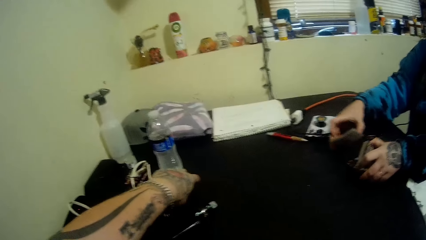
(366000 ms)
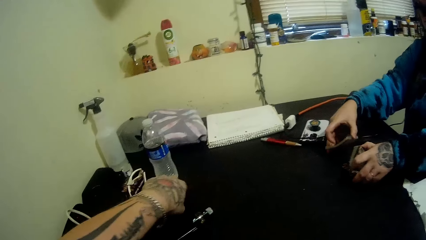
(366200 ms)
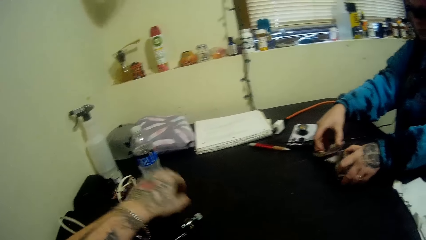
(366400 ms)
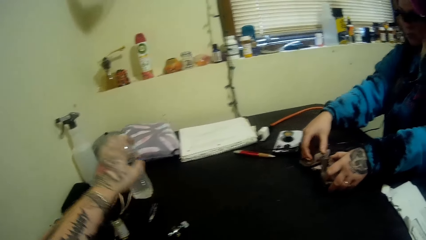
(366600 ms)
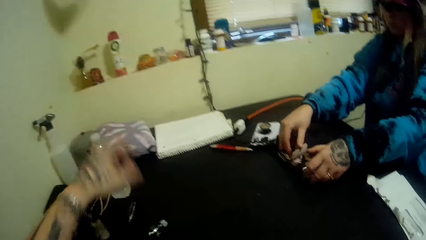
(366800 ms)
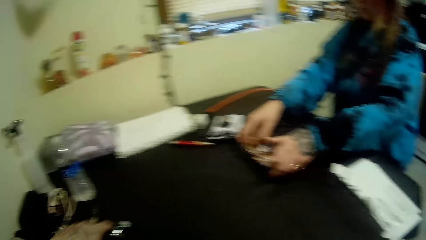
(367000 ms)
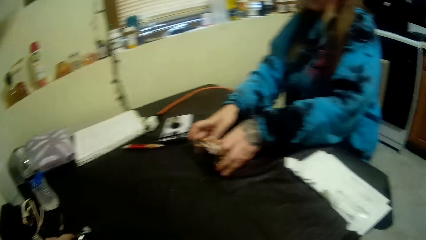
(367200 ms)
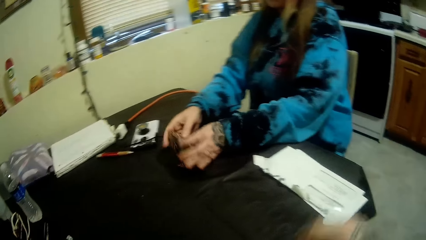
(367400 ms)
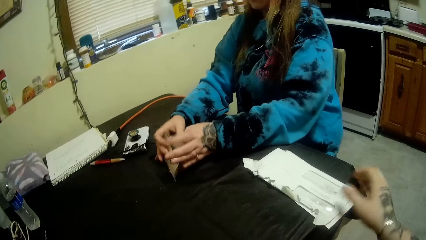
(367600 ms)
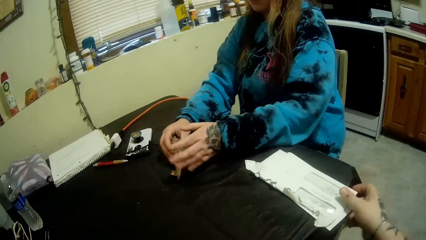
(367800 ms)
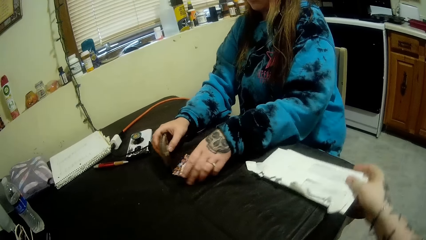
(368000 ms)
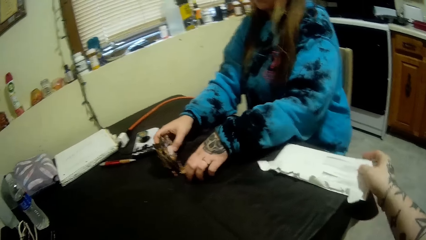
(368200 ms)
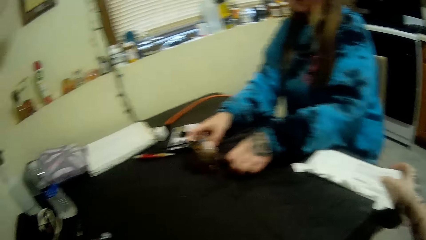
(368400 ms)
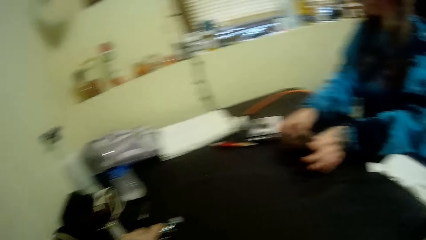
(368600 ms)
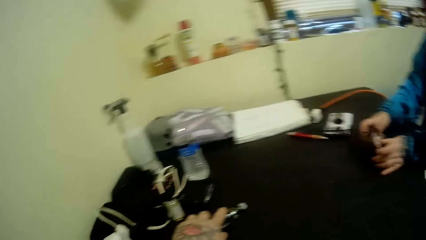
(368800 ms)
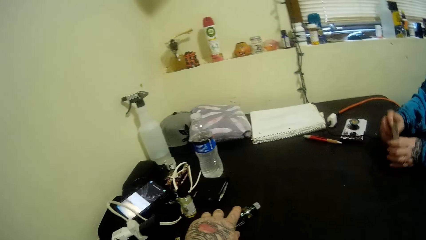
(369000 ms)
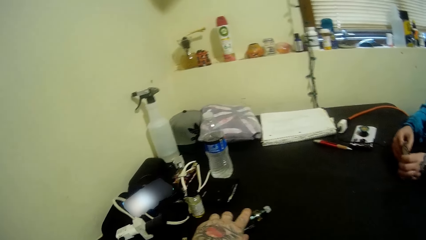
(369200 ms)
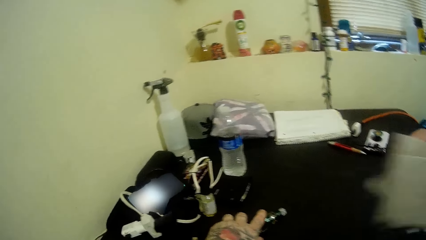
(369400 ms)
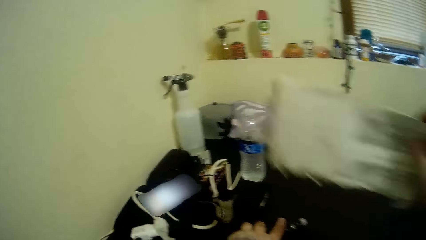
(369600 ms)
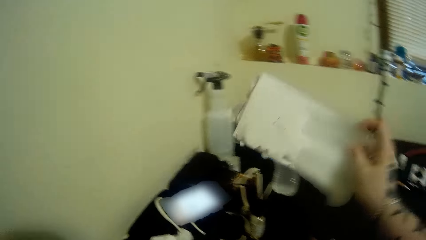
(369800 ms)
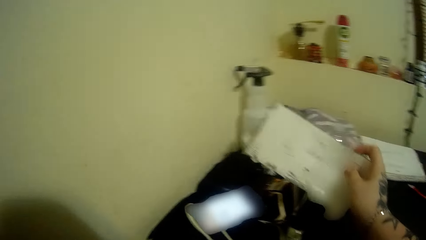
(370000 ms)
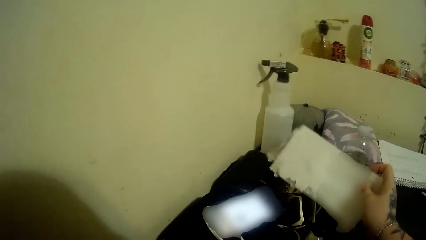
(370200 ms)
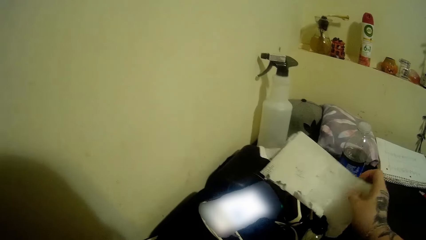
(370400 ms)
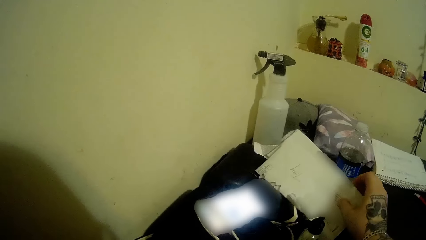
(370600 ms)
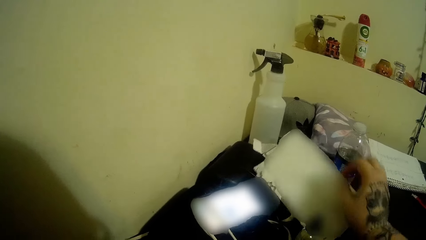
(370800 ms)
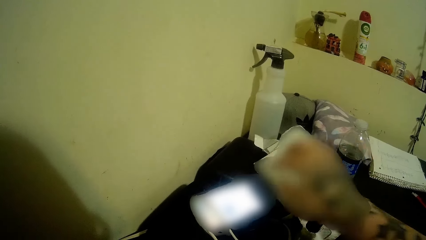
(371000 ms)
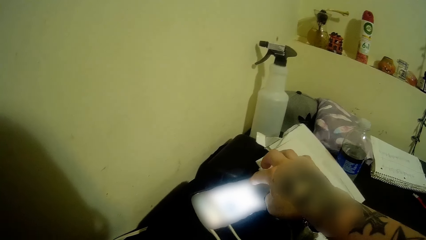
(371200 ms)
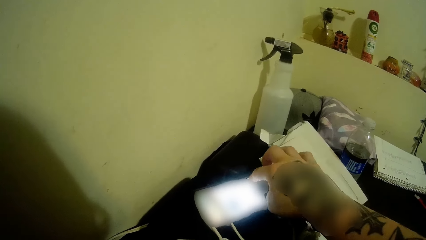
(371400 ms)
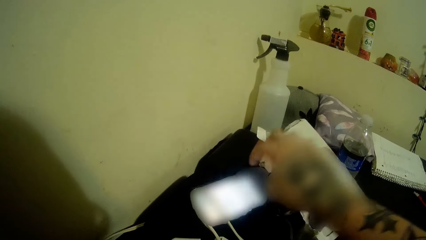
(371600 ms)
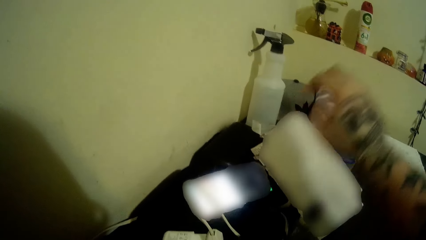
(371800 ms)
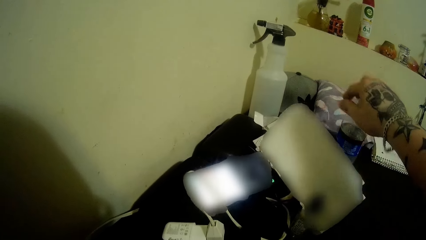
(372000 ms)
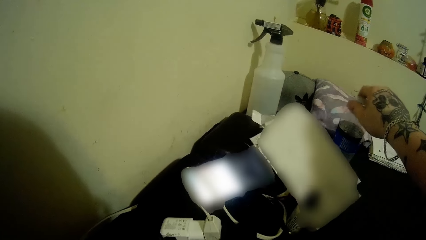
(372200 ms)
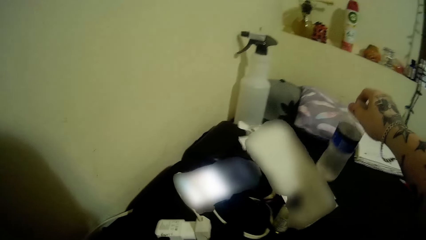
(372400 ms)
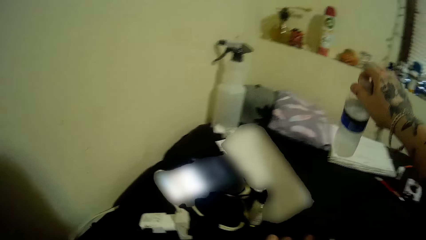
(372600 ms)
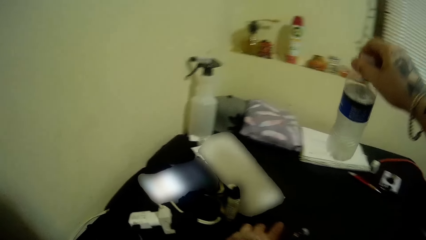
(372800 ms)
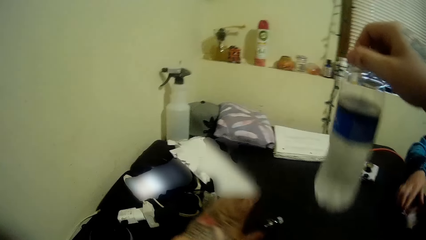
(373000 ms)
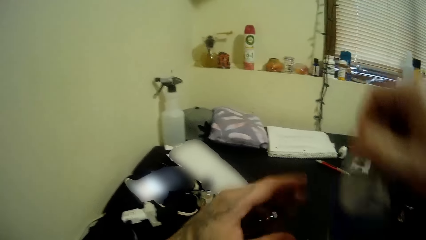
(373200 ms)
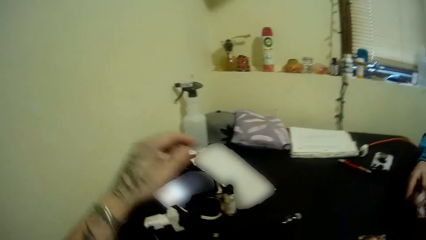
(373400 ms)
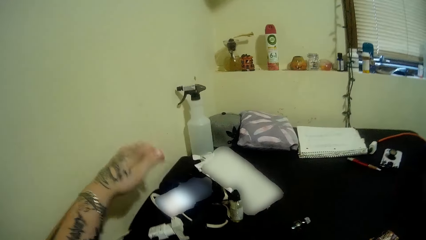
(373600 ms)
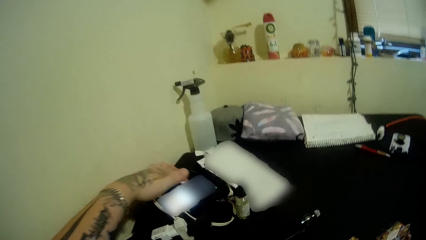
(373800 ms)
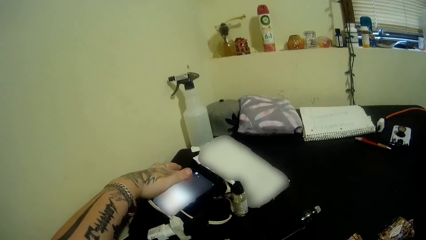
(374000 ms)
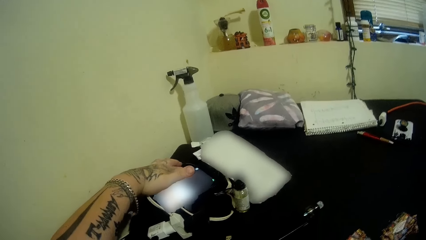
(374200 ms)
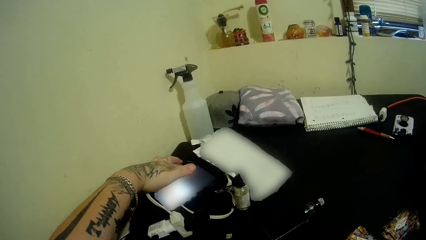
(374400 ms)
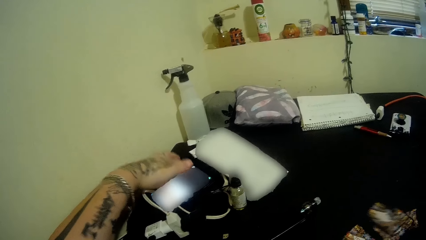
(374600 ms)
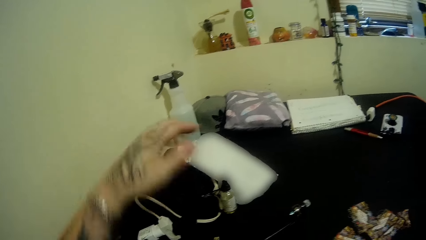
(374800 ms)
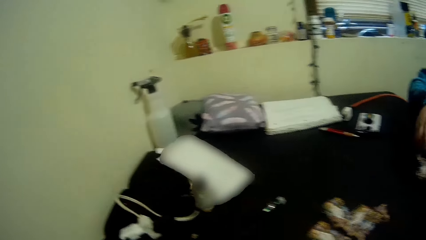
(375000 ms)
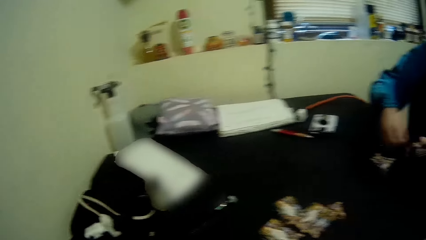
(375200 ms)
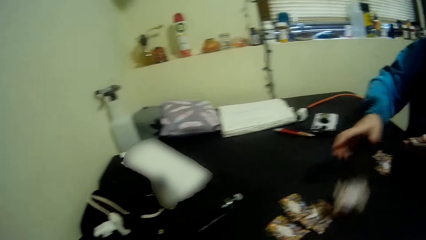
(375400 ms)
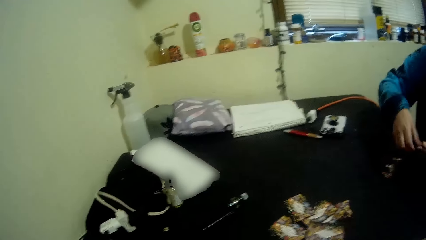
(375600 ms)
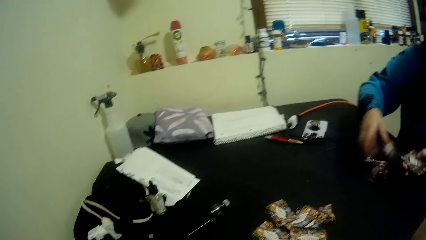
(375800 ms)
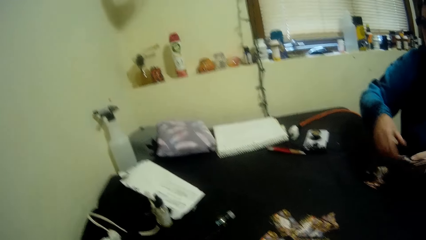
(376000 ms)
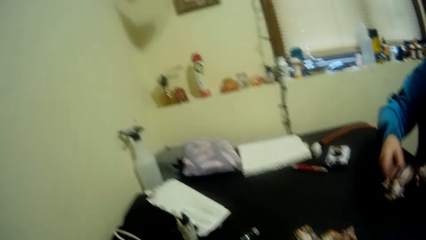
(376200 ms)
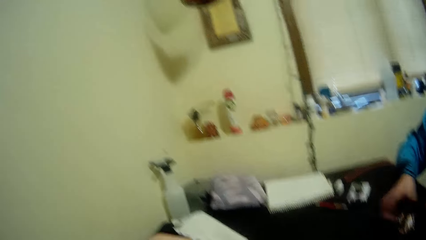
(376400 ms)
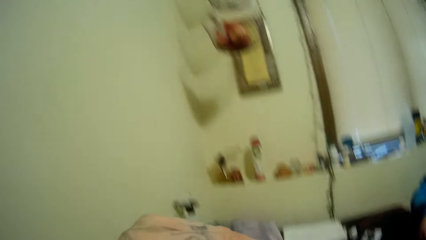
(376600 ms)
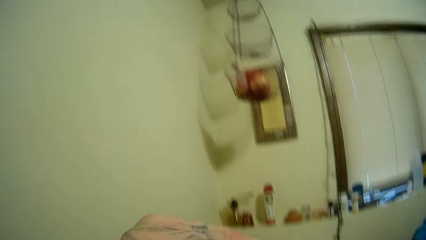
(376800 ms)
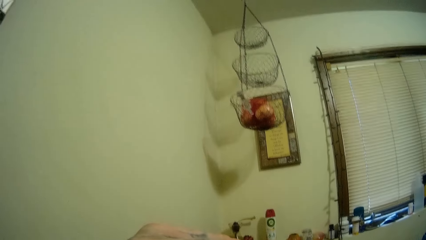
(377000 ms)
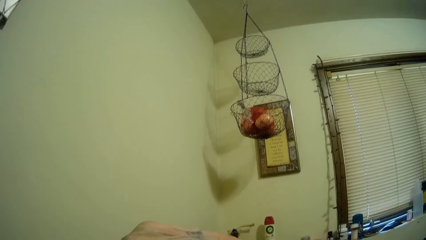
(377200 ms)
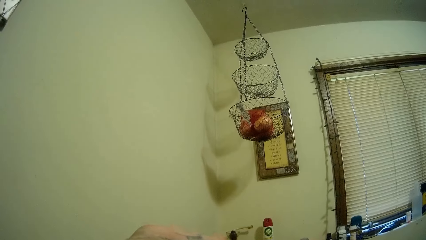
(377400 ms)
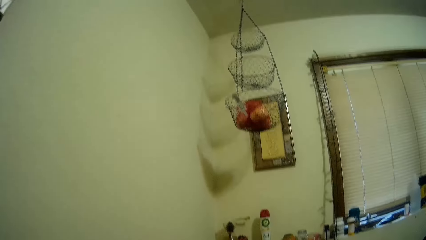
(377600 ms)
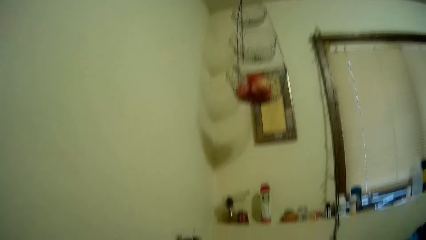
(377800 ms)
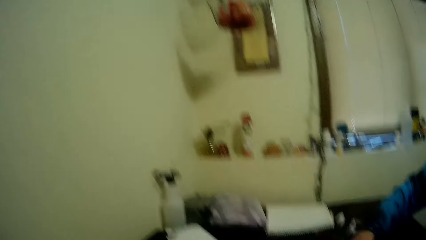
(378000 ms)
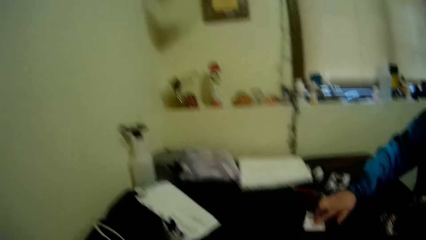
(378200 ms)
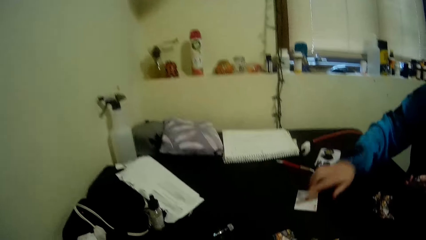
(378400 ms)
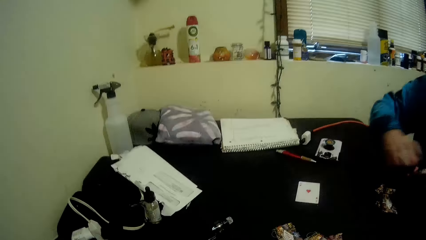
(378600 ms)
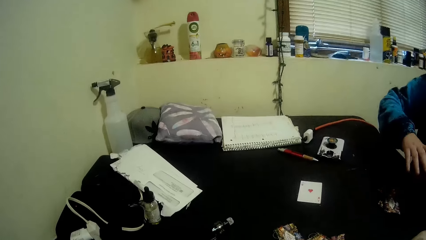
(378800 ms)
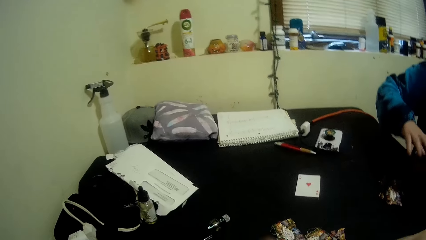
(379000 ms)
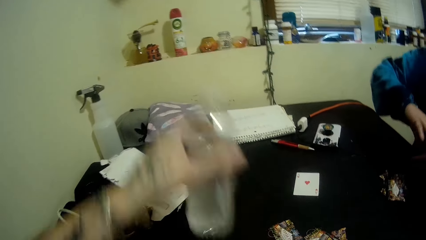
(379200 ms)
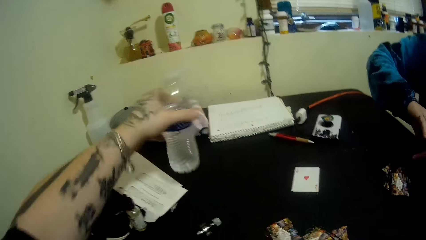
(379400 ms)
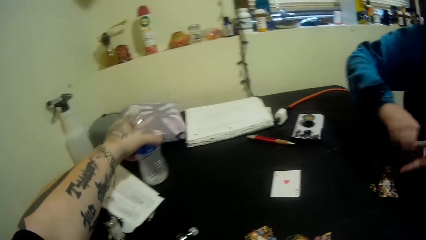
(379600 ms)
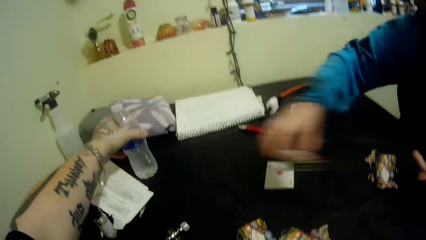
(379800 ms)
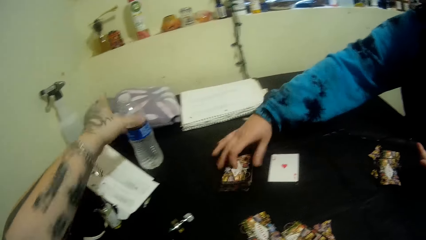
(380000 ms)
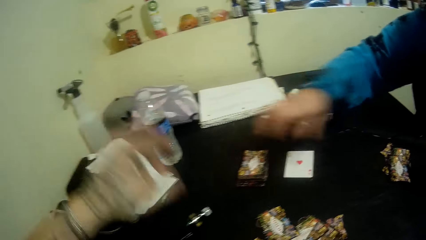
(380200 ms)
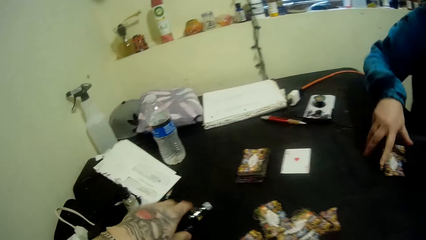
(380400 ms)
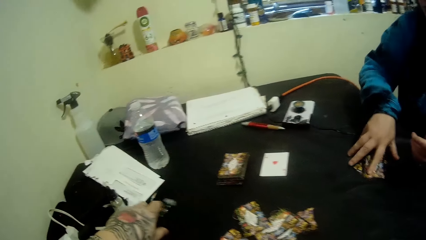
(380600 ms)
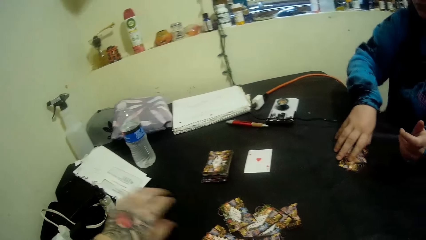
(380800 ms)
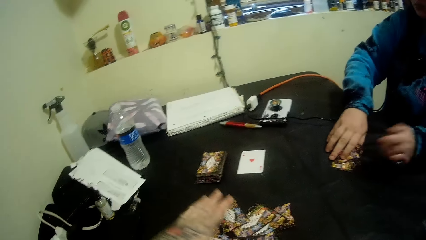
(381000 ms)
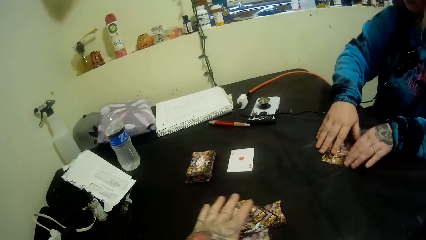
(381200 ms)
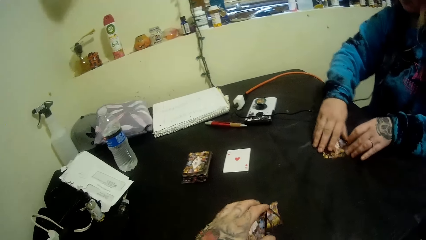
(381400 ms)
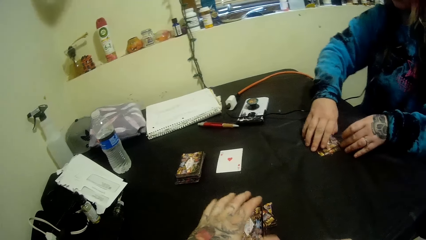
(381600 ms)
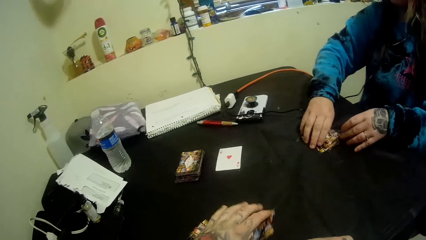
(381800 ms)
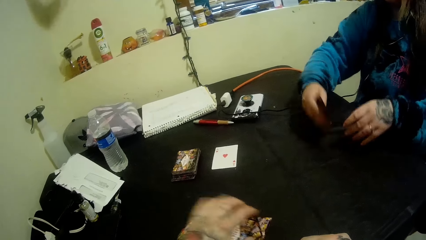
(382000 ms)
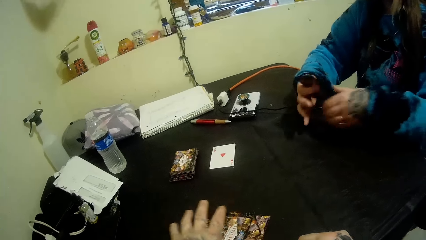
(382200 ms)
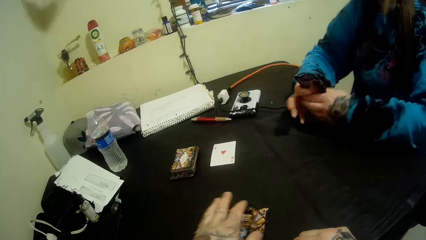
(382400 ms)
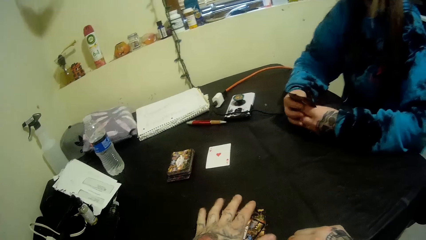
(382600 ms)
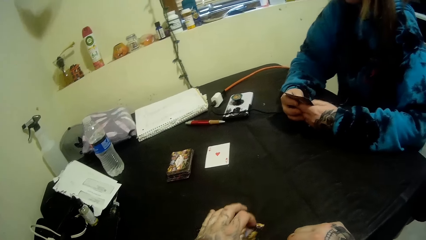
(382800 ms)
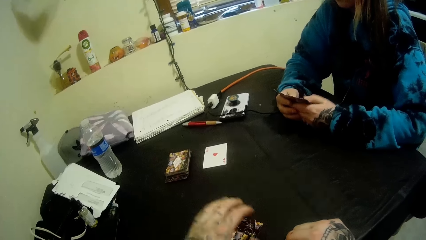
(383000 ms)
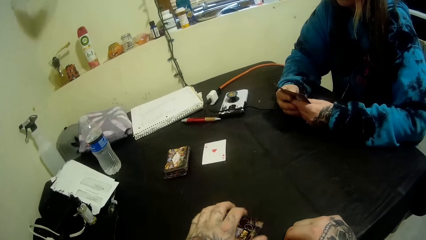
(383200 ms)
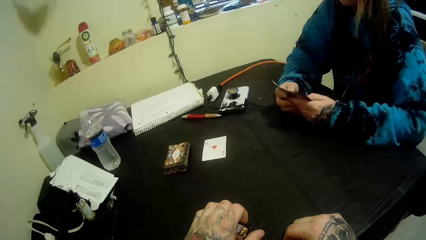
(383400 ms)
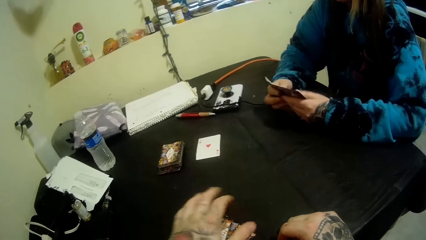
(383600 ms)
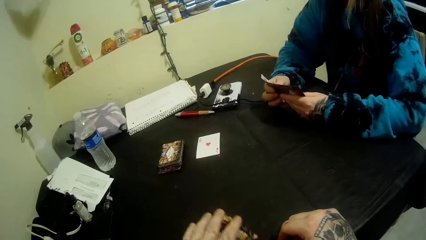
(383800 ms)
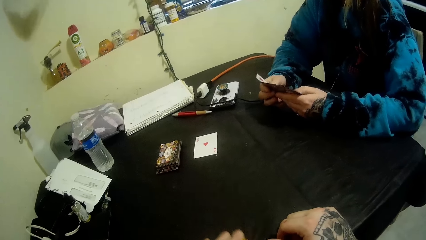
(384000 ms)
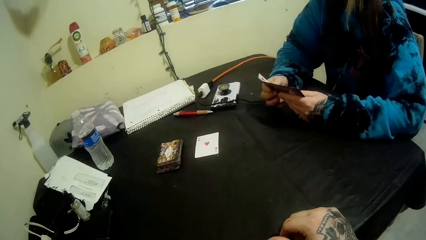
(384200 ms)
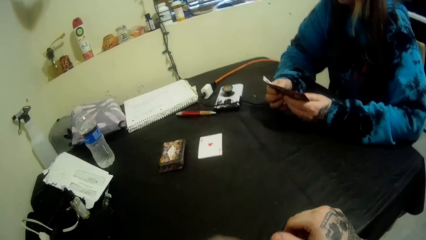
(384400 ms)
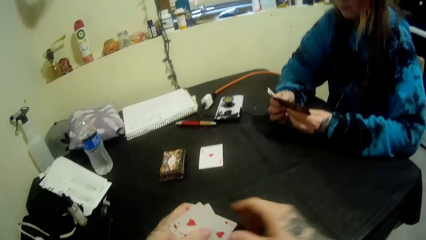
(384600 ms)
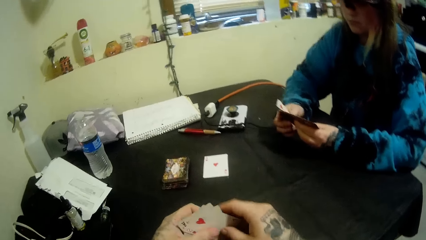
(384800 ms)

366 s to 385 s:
The camera wearer picks up the bottle top. He touches the wallet on the table. He puts the bottle top on the bottle. He moves the envelope. He picks up the envelopes from the table. He drops the envelopes on the table. He operates the phone. He presses the phone. He picks up a second bottle of water from the table. A woman throws the cards on the table. The woman deals the cards. The camera wearer operates the phone. He presses the phone. He looks around. He drops the bottle on the table. The woman puts the cards on the table and packs her cards from the table. The camera wearer moves a pipe on the table. He packs his cards from the table. The woman arranges her cards.
